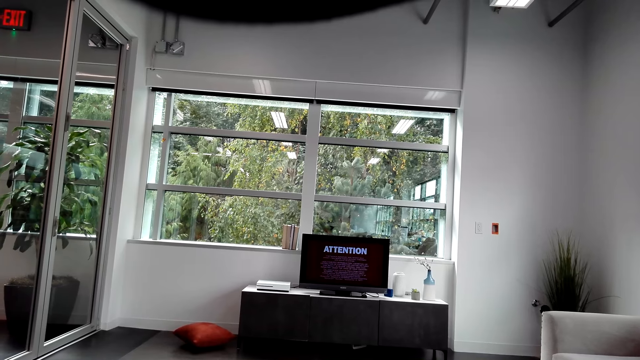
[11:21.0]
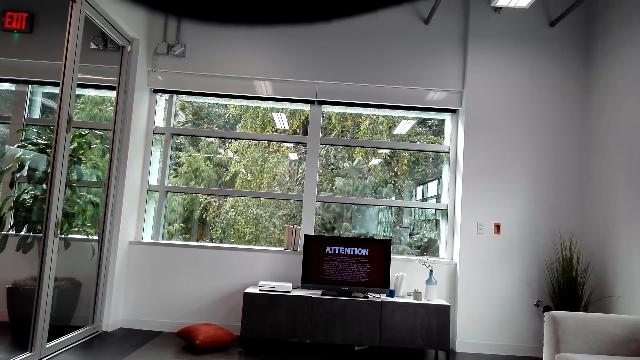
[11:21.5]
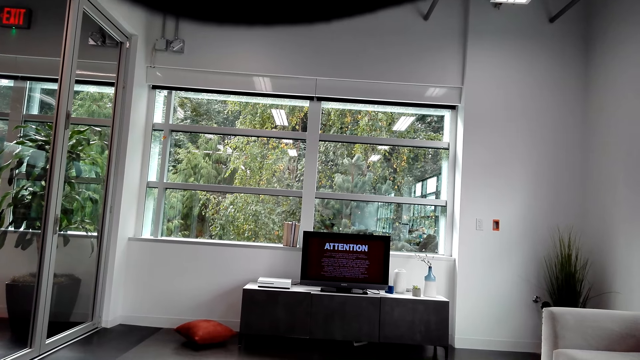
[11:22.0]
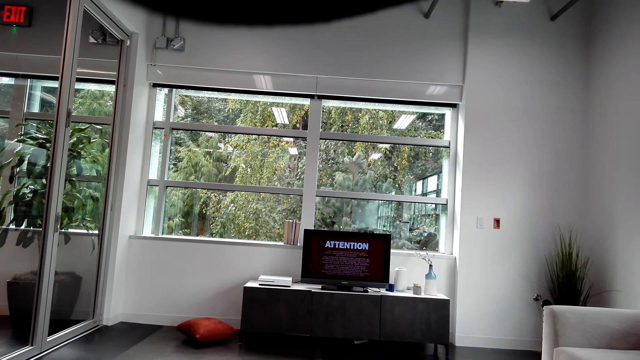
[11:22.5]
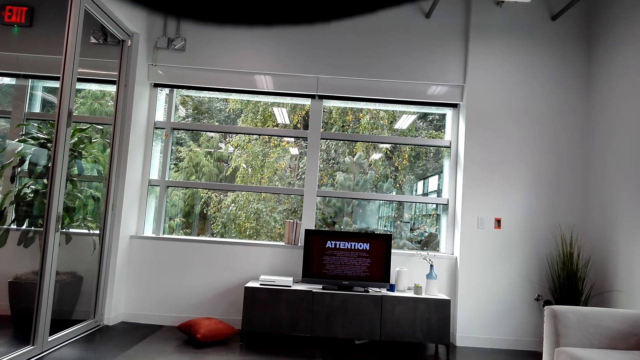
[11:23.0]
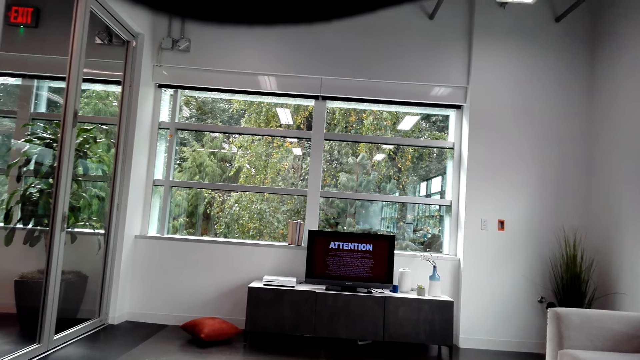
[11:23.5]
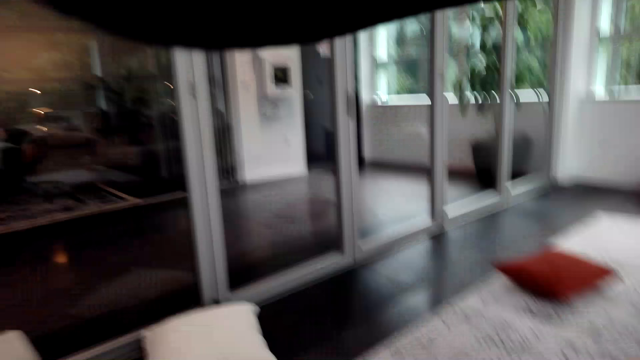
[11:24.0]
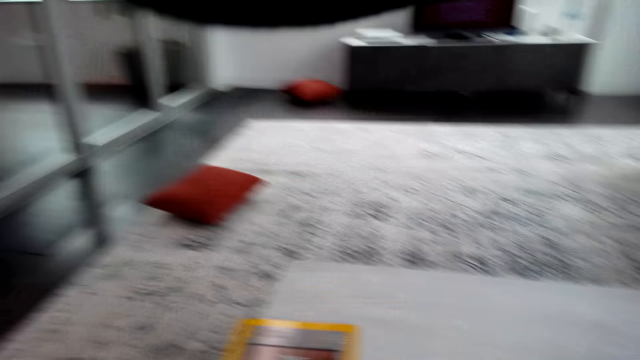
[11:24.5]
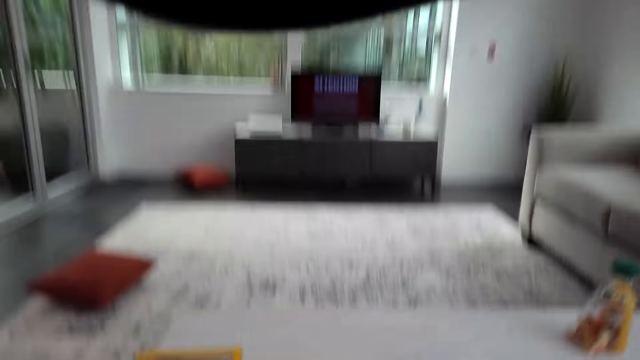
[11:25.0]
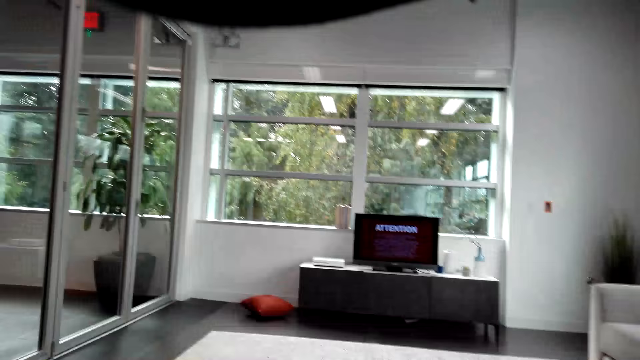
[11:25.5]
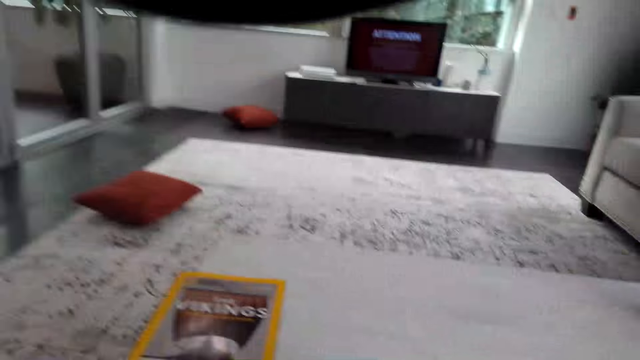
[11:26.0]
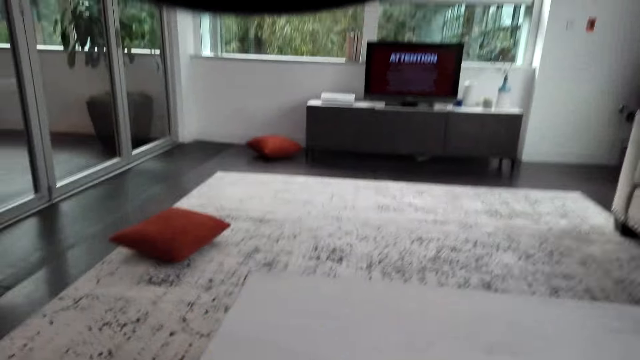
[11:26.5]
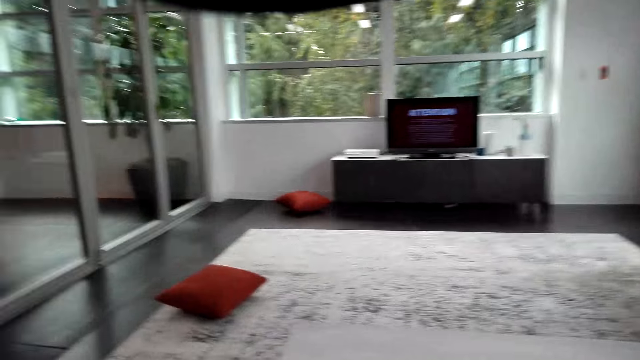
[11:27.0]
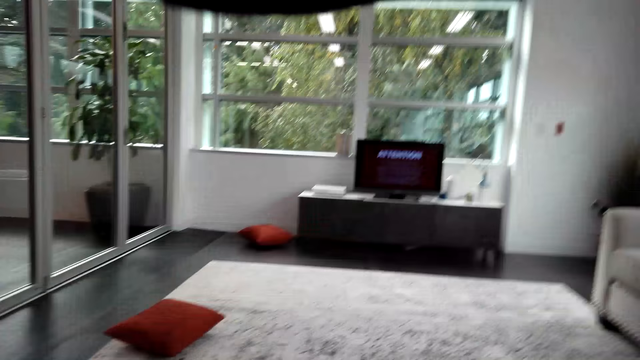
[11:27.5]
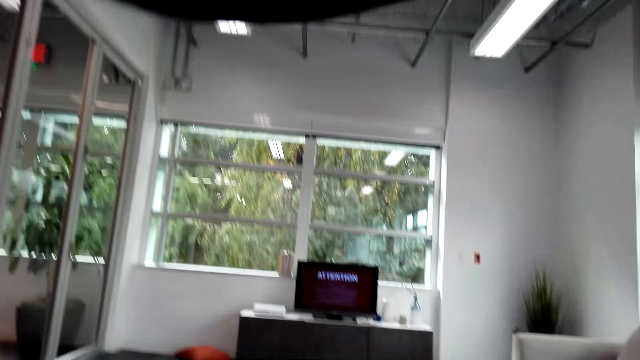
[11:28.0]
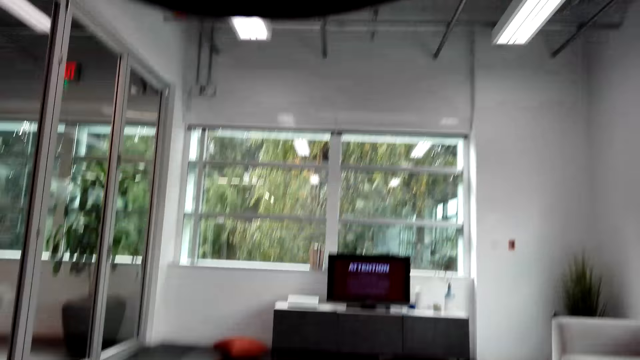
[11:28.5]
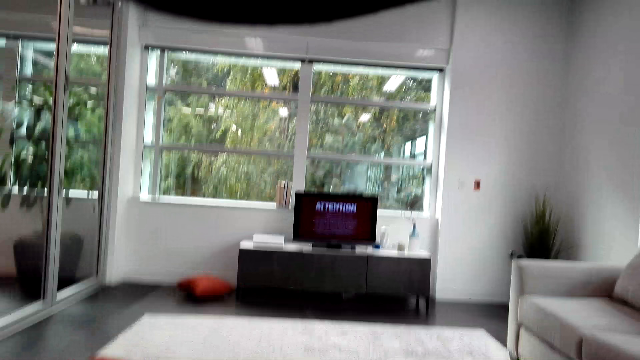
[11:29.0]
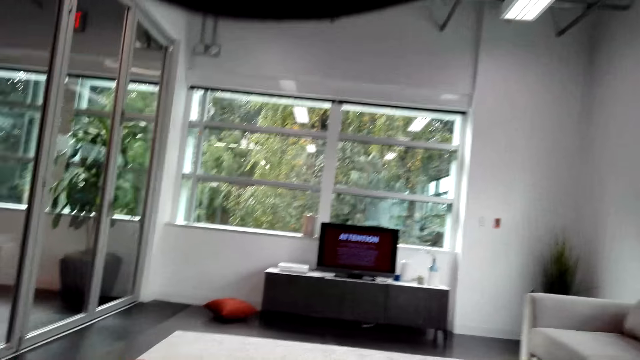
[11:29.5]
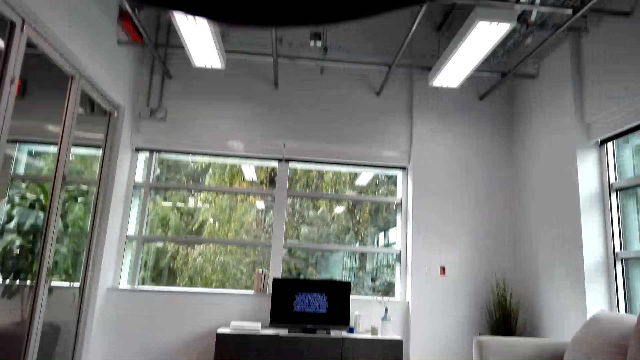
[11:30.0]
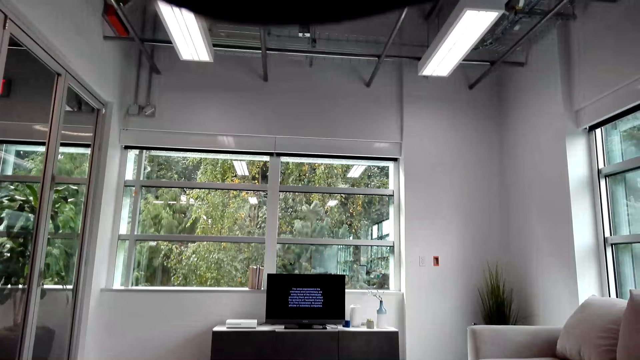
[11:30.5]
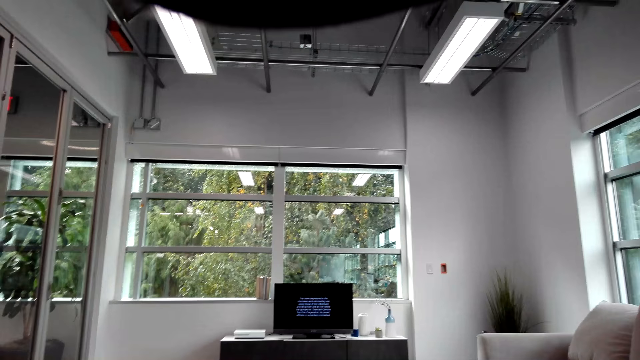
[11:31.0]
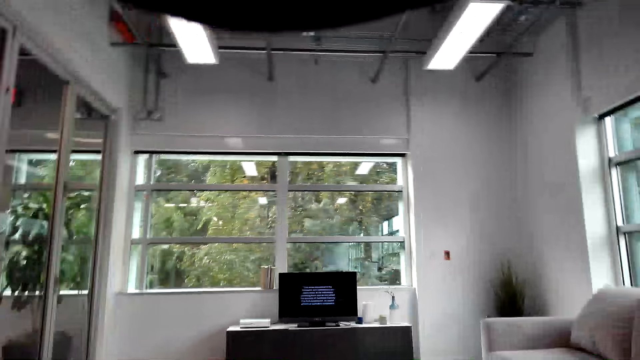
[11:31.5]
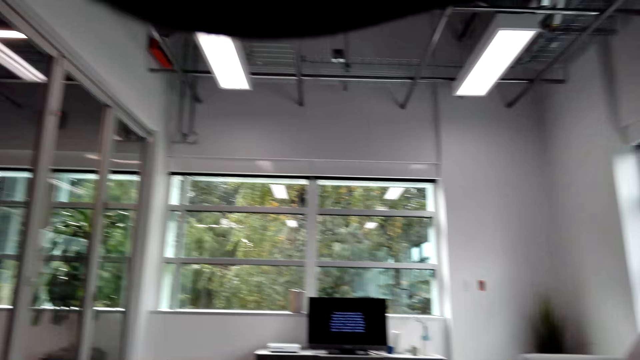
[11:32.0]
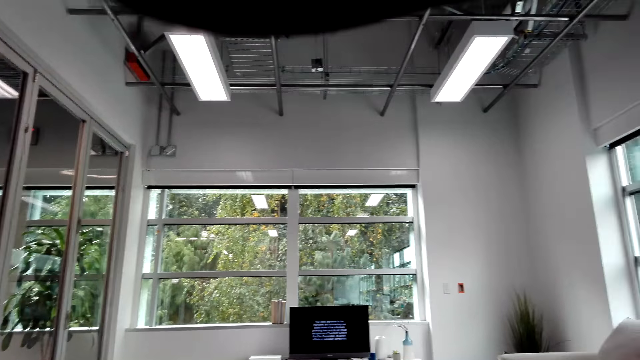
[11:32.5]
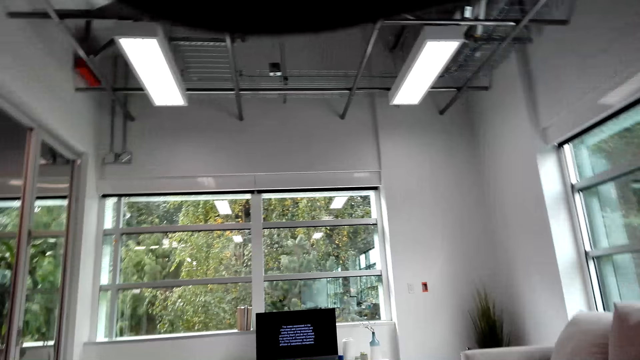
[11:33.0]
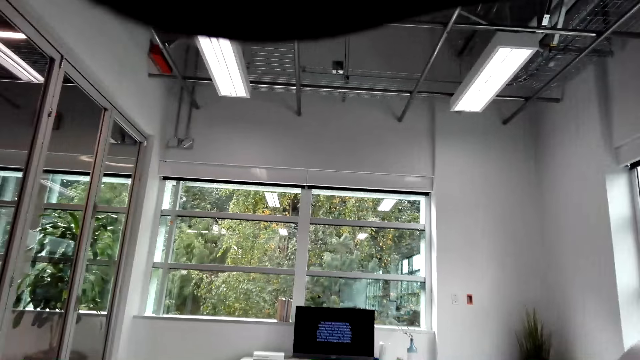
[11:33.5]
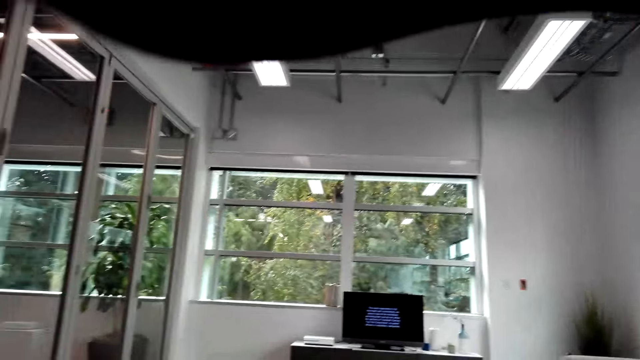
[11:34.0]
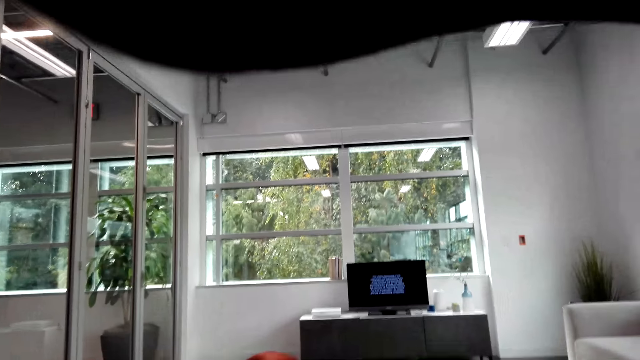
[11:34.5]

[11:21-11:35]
The camera wearer looks around the room. They talk in the room.

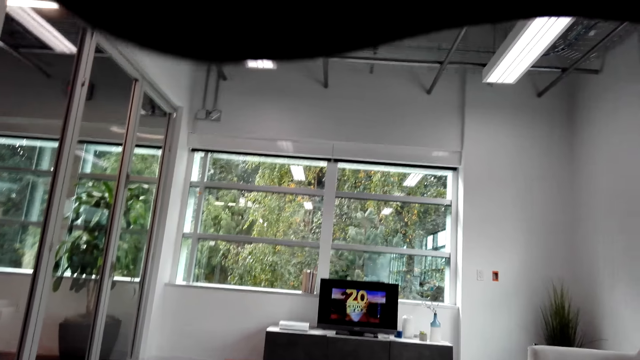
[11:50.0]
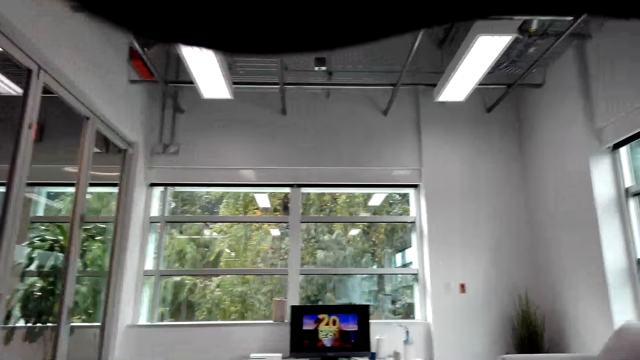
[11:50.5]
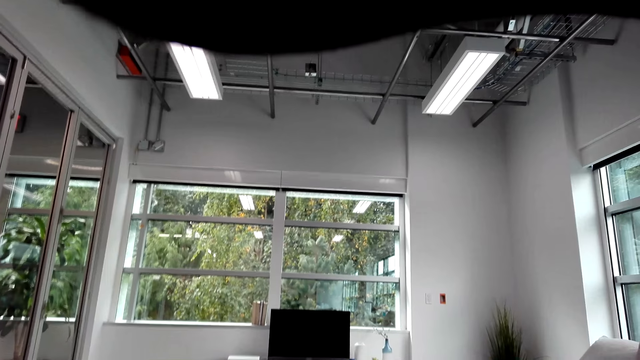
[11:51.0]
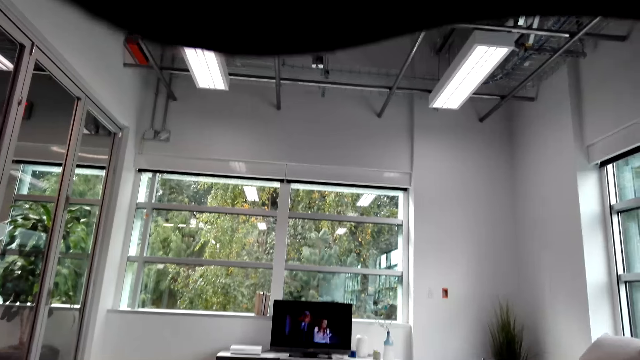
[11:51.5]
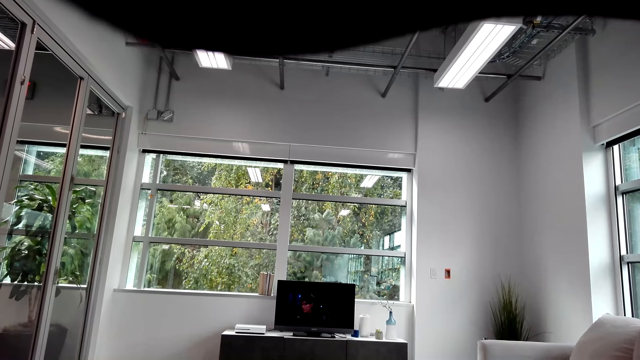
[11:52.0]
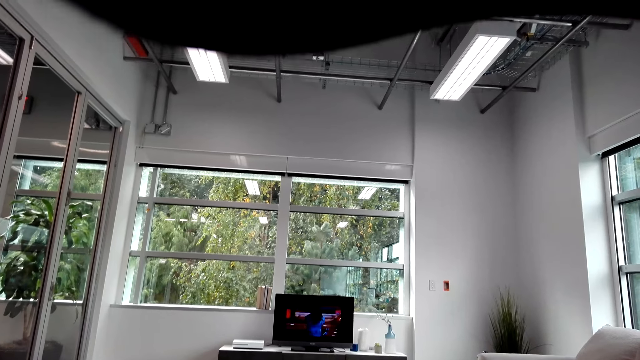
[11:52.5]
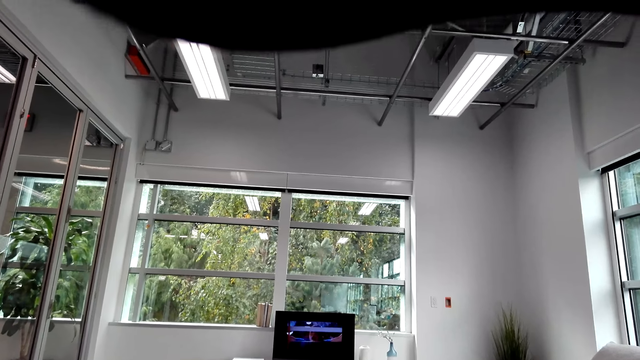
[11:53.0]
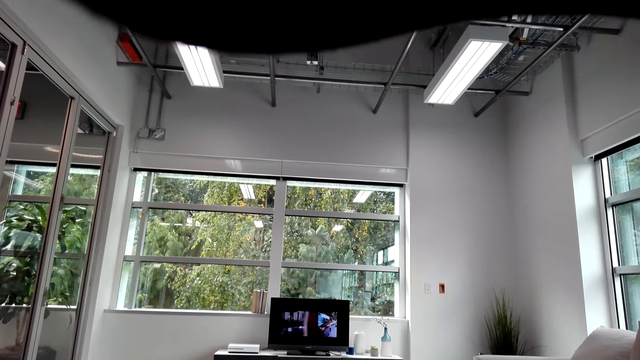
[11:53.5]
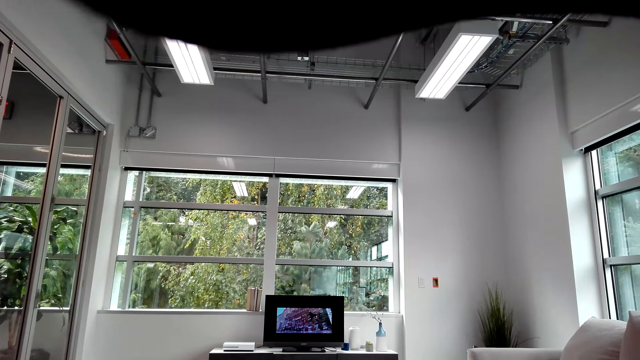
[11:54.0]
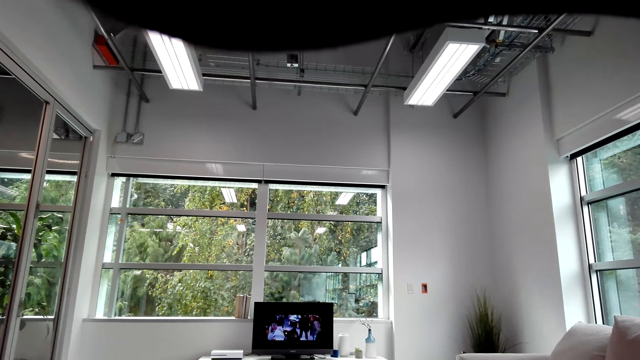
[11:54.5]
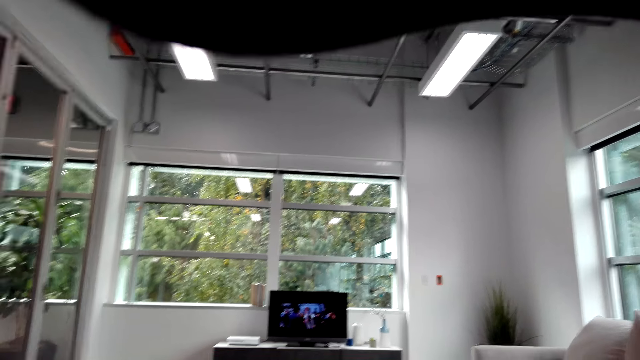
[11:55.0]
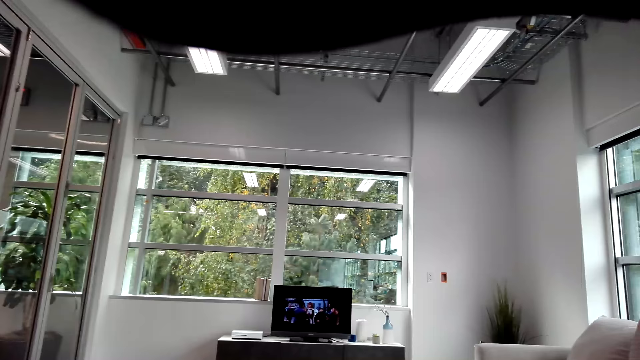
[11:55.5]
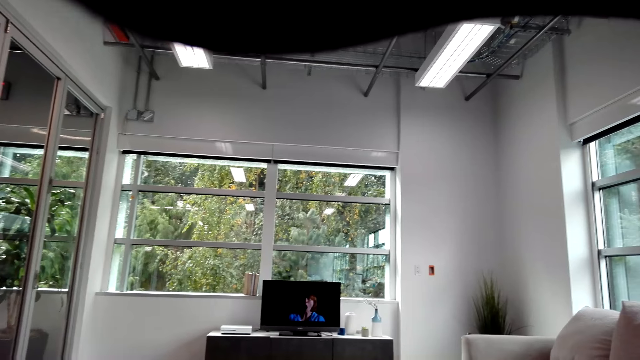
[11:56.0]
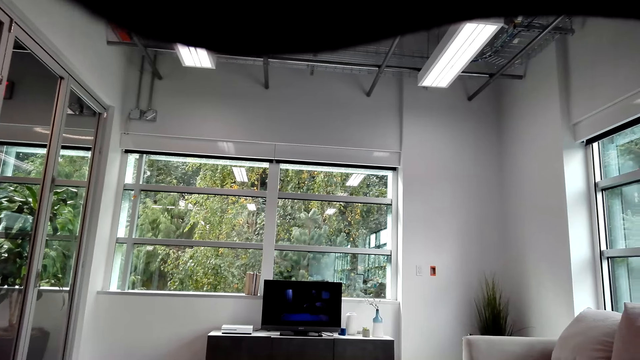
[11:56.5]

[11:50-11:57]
The camera wearer watches the TV.
